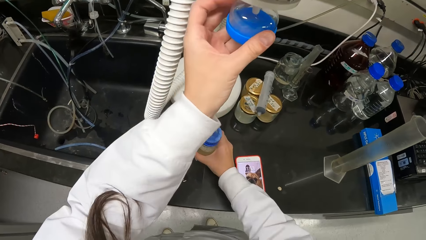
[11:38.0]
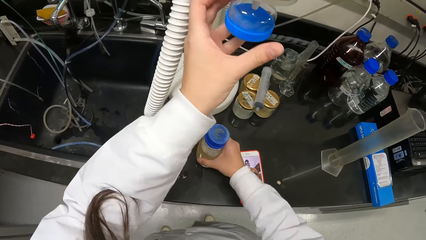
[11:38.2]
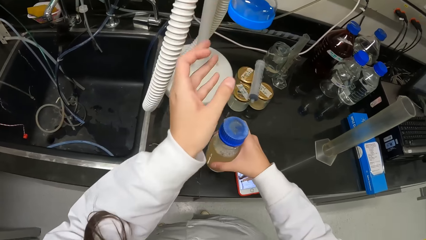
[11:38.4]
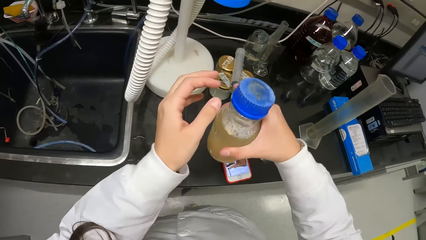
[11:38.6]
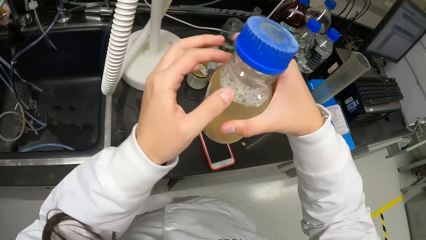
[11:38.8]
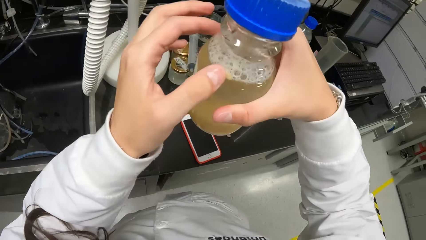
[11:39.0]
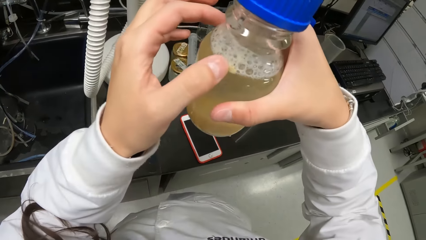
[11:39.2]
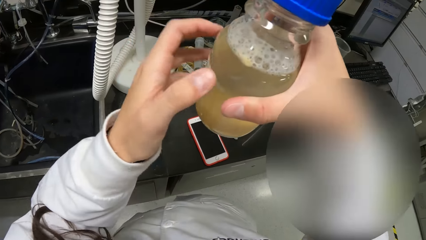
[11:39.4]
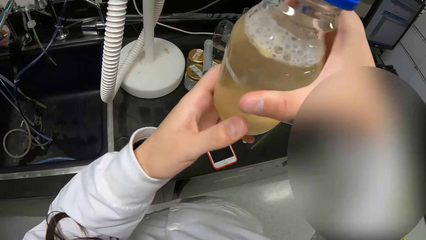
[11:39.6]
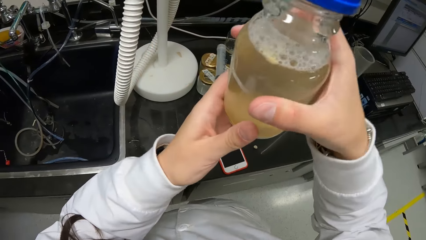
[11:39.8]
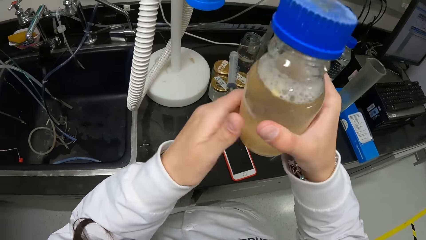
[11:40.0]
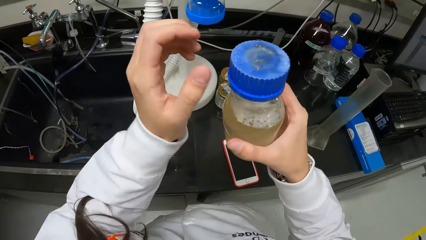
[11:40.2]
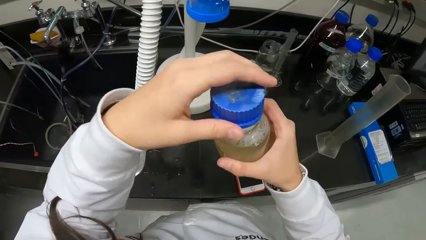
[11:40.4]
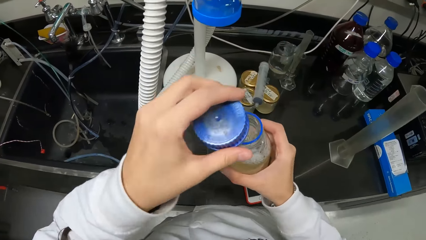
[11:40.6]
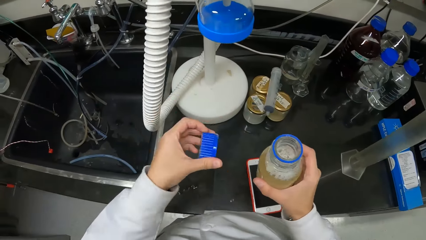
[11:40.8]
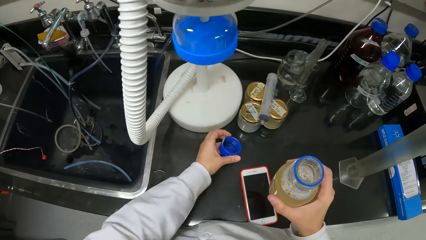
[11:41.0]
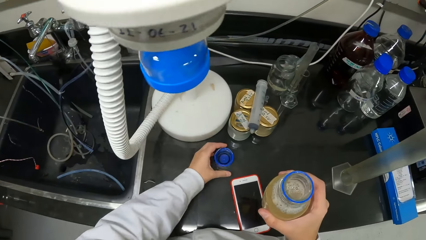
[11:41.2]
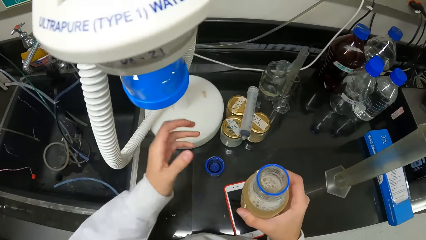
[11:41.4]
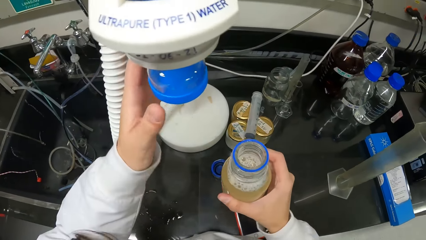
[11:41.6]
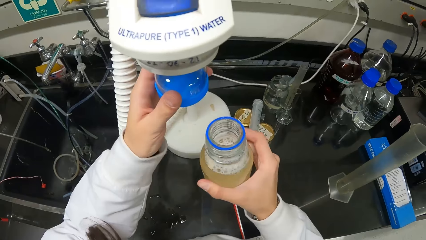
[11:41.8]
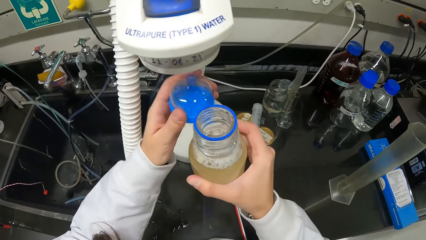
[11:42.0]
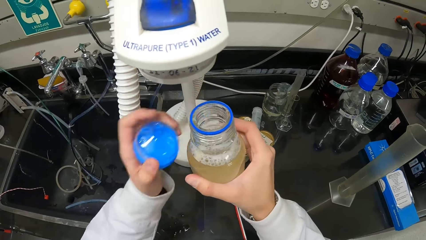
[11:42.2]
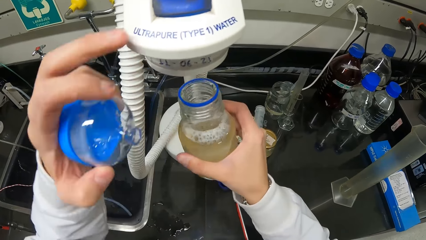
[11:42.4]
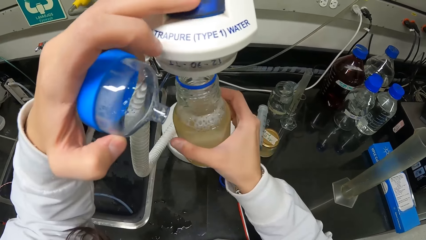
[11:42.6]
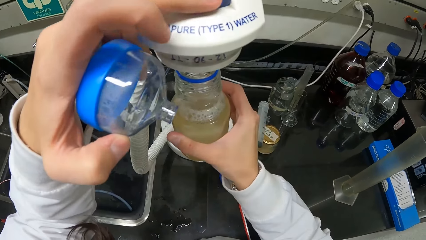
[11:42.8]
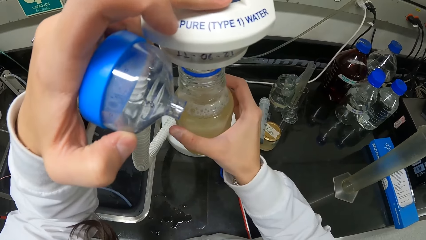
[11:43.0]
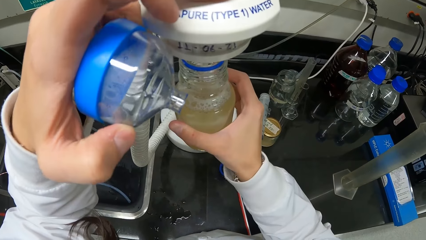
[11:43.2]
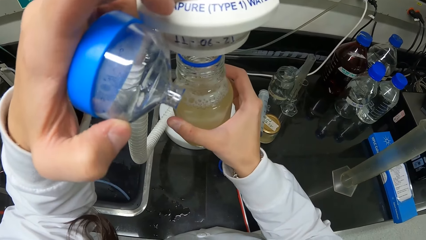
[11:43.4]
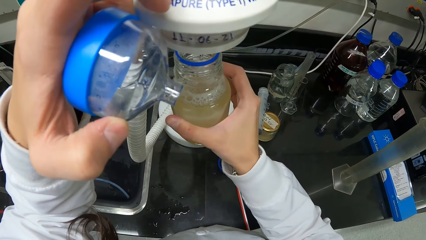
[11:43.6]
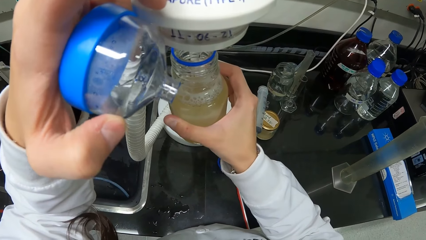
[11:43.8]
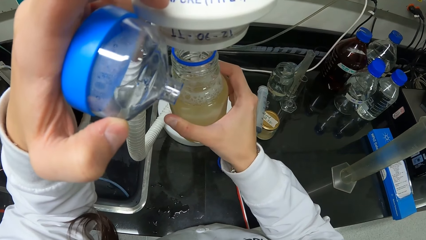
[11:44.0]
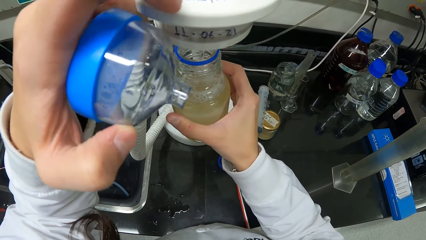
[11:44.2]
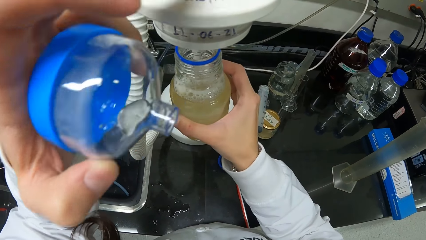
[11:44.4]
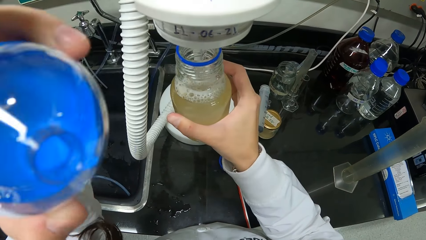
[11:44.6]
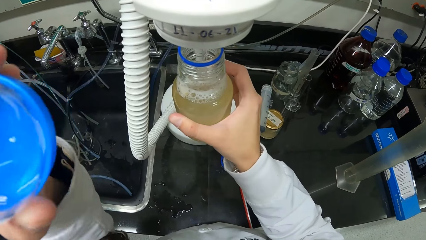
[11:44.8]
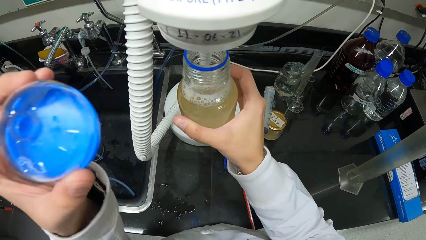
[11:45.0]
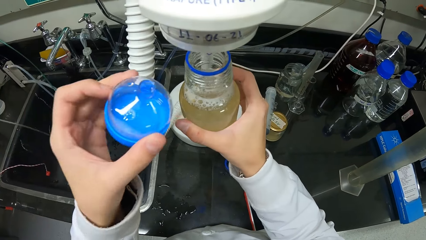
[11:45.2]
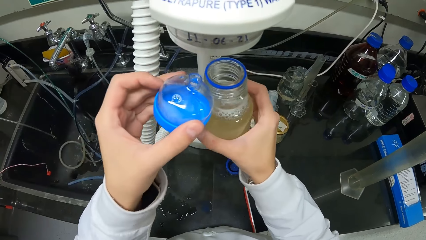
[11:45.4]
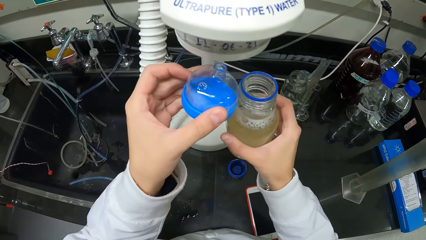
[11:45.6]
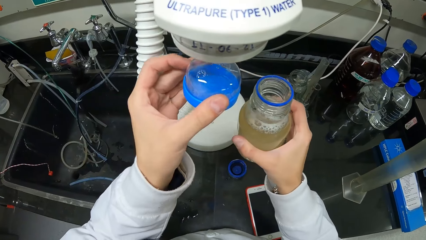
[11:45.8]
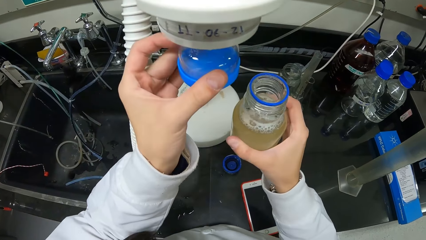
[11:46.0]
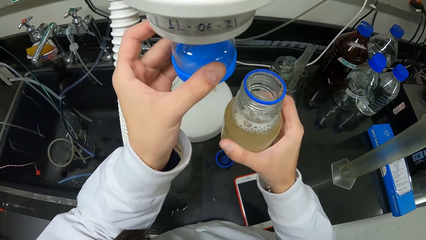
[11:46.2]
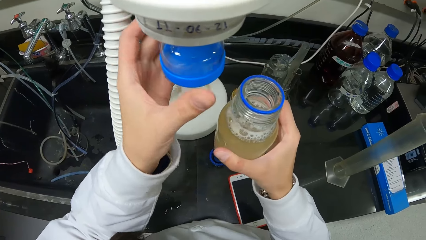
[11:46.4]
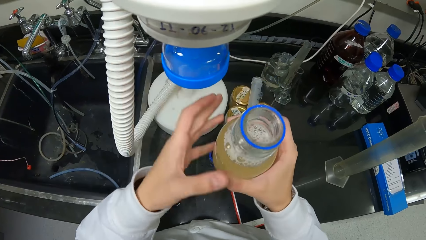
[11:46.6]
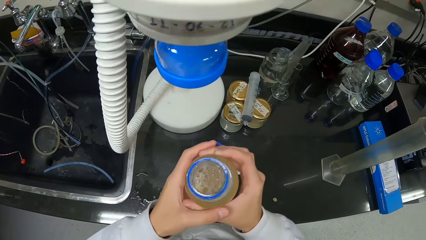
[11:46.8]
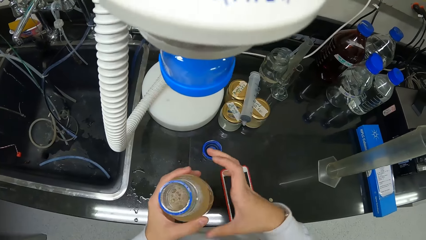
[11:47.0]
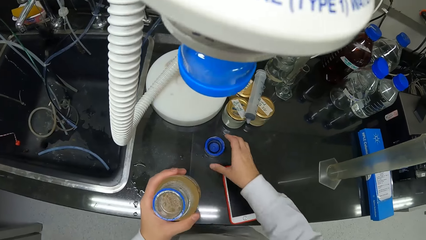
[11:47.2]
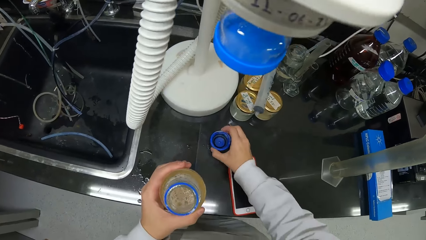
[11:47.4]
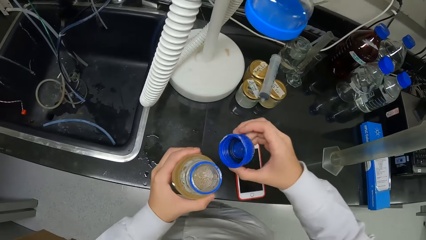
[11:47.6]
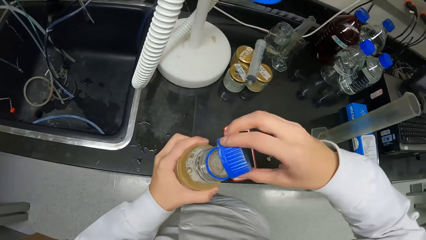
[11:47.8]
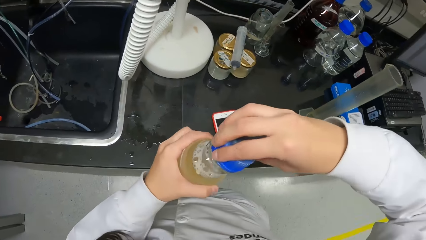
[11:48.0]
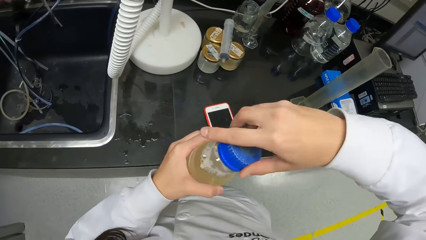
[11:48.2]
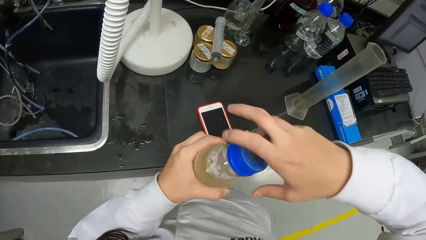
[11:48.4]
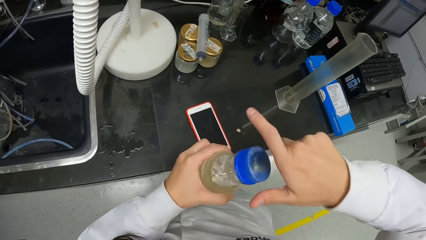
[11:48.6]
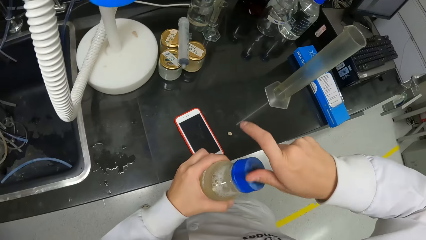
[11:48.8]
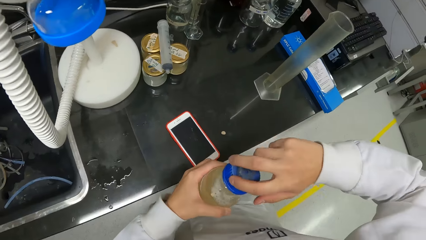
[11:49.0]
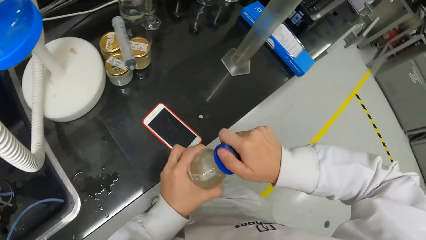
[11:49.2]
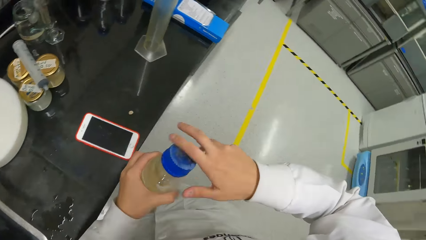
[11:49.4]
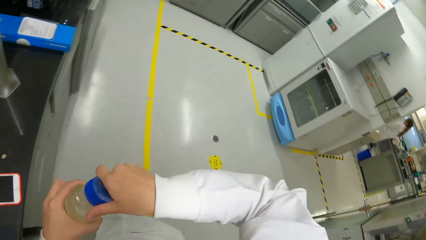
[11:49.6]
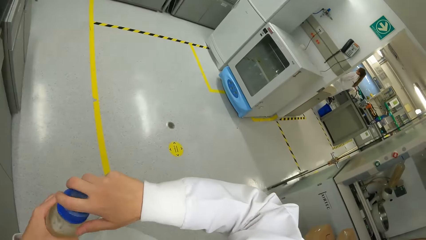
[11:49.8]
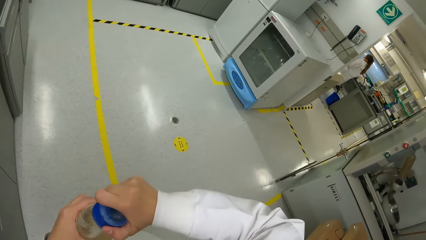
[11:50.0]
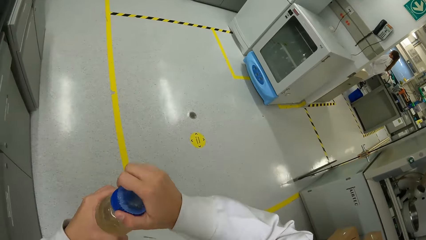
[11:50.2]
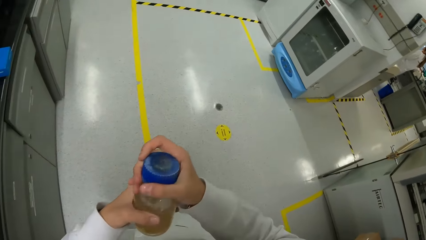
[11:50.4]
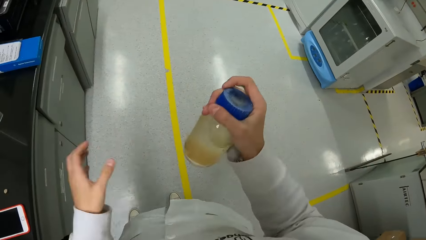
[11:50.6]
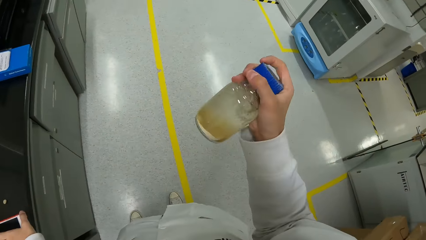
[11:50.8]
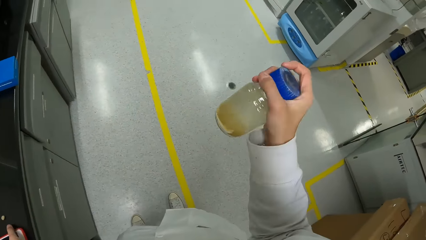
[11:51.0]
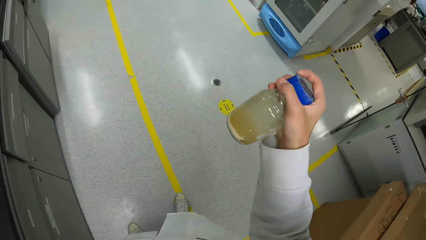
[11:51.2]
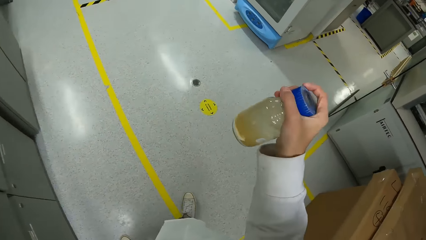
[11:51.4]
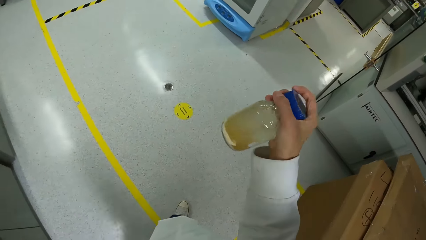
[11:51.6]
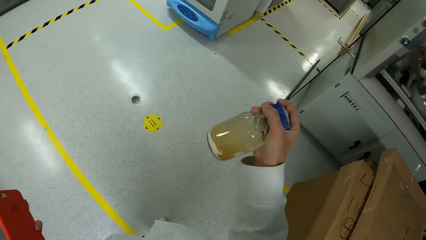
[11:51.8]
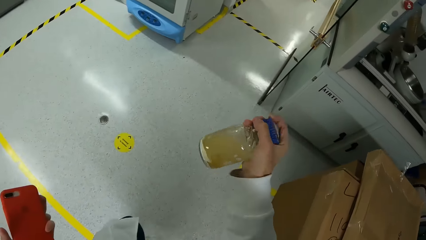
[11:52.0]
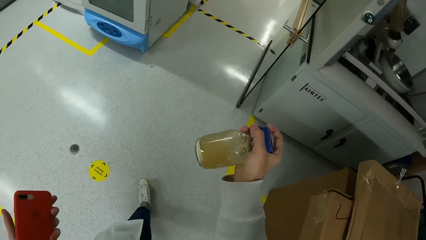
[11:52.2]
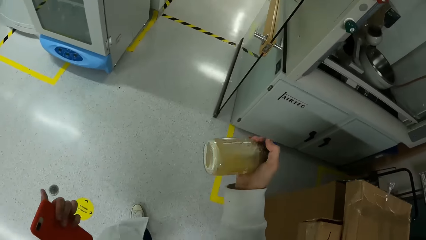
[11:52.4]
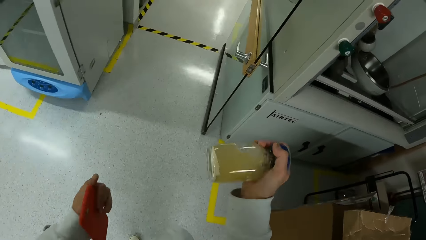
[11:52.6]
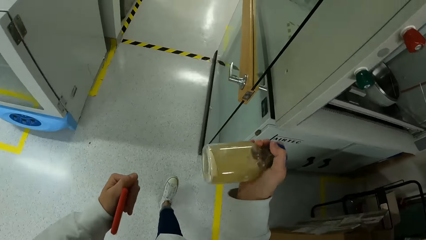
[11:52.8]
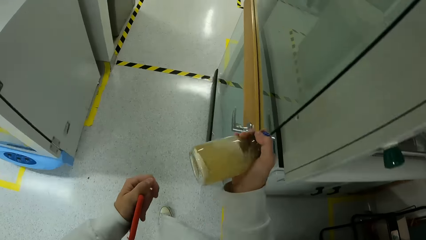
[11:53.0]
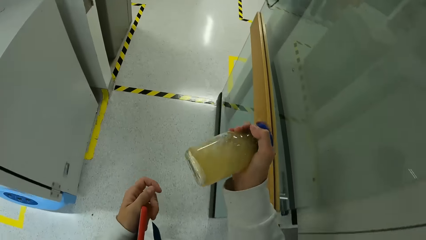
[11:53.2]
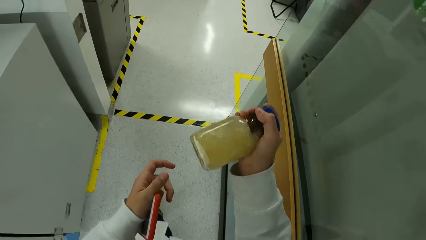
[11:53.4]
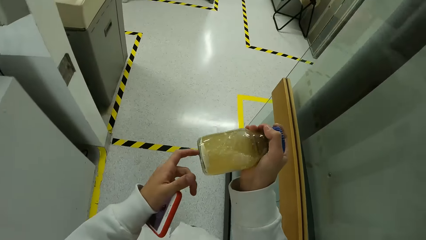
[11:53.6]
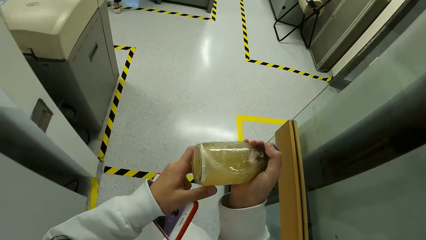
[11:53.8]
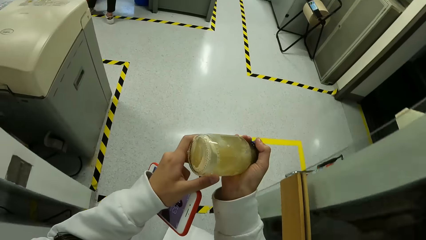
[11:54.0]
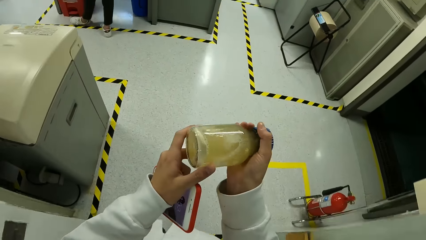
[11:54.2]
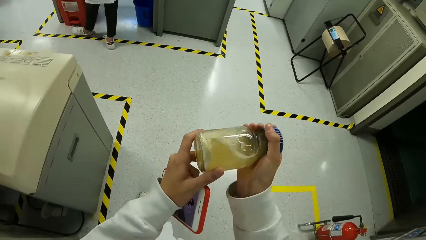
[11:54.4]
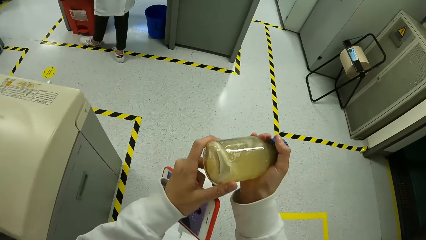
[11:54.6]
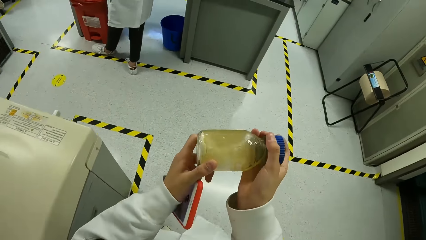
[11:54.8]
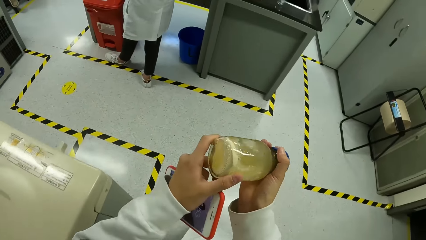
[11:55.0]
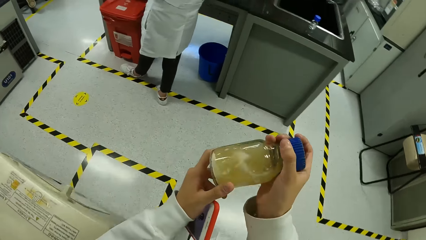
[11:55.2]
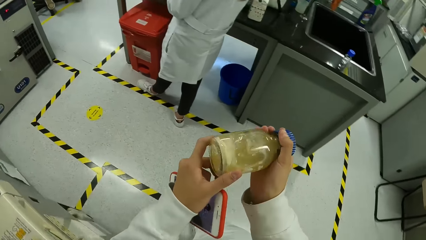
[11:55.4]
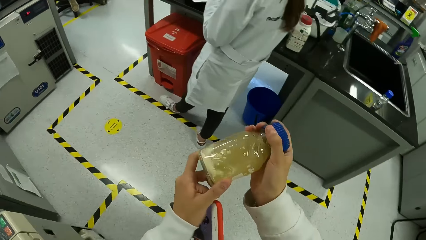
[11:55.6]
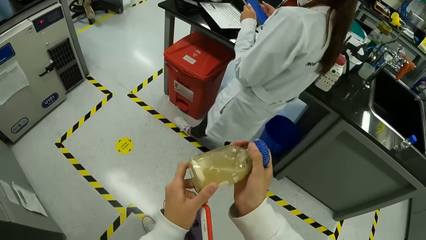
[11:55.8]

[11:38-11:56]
The camera wearer covers the distilled water tap with the stopper in her left hand. She picks the reagent bottle on the workbench with her right hand. She holds the reagent bottle with both hands. She opens the lid of the reagent bottle in her right hand with her left hand. She places the lid in her left hand on the workbench. She removes the stopper from the distilled water tap with her left hand. She puts the reagent bottle in her right hand under the distilled water tap. She turns on the distilled water tap with her left hand. She adds water into the bottle. She turns off the distilled water tap with her left hand. She covers the distilled water tap with the stopper in her left hand. She passes the reagent bottle in her right hand to her left hand. She picks the lid from the workbench with her right hand. She closes the reagent bottle in her left hand with the lid in her right hand. She passes the reagent bottle in her left hand to her right hand. She shakes the reagent bottle in her right hand. She picks the phone on the workbench with her left hand. She picks the water bottle. She walks in the laboratory. She holds the reagent bottle with both hands. She shakes the bottle with both hands.
